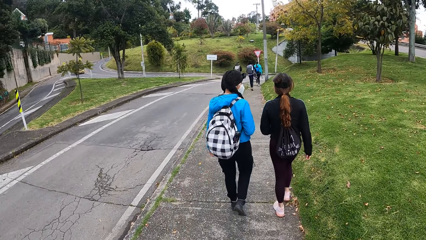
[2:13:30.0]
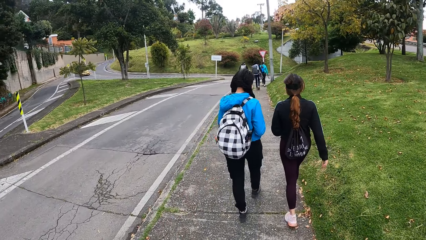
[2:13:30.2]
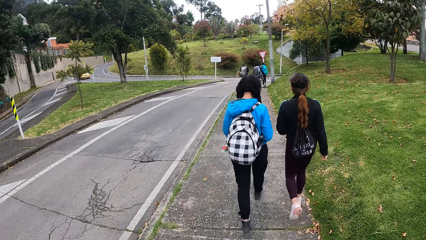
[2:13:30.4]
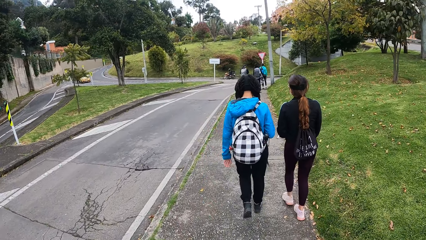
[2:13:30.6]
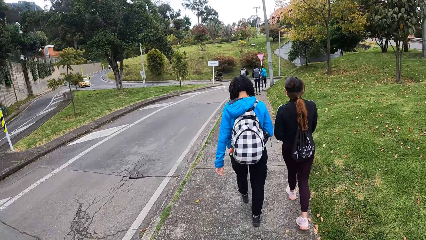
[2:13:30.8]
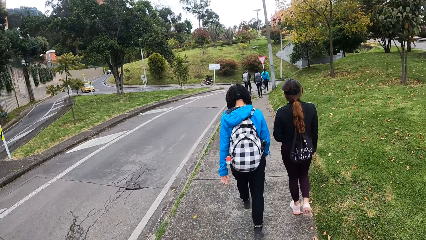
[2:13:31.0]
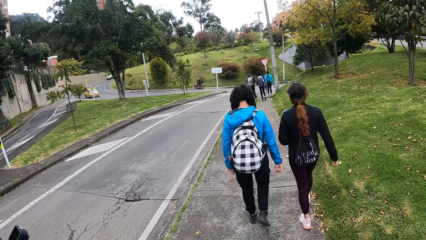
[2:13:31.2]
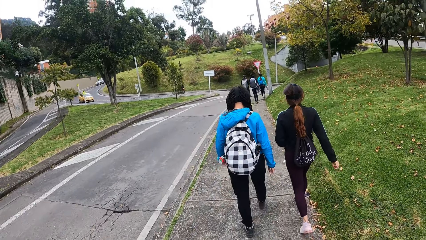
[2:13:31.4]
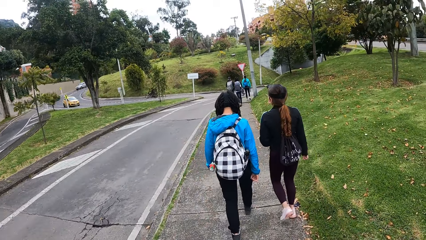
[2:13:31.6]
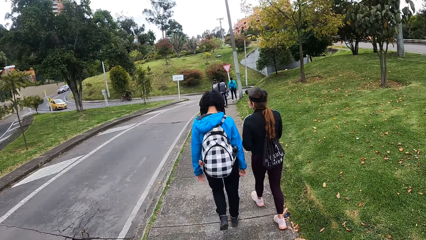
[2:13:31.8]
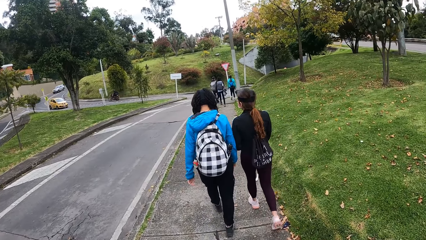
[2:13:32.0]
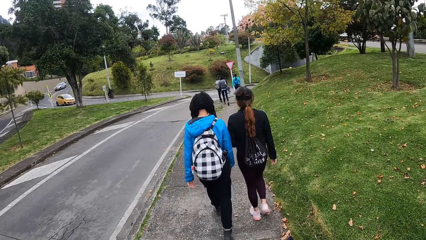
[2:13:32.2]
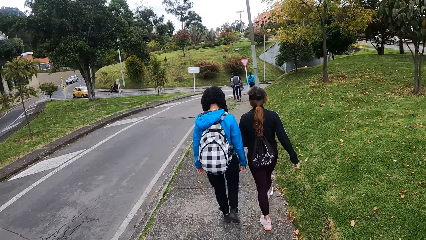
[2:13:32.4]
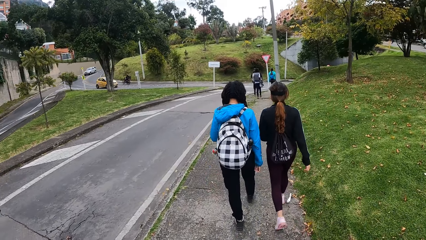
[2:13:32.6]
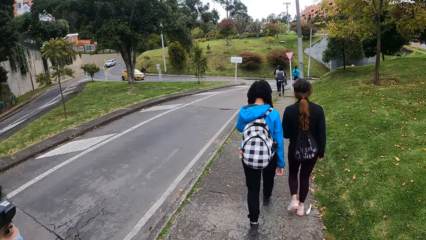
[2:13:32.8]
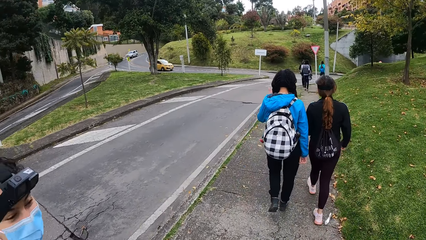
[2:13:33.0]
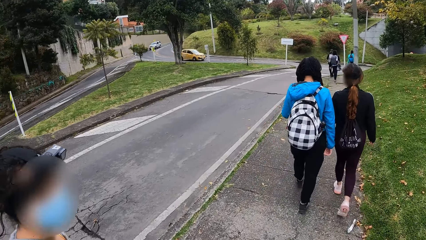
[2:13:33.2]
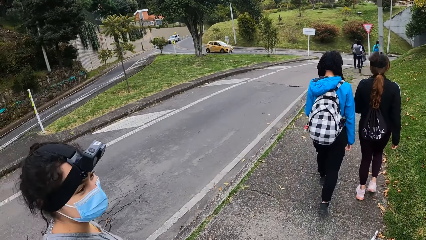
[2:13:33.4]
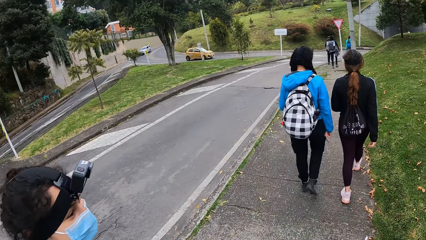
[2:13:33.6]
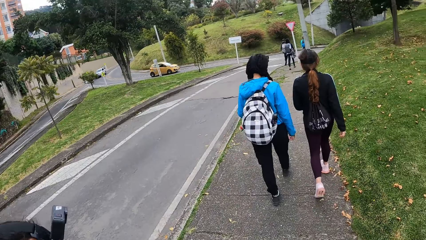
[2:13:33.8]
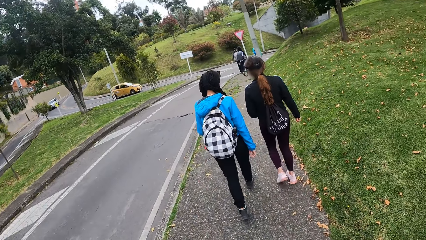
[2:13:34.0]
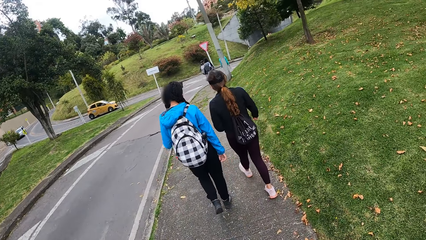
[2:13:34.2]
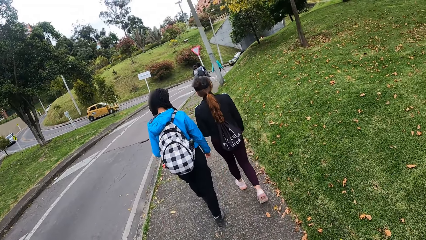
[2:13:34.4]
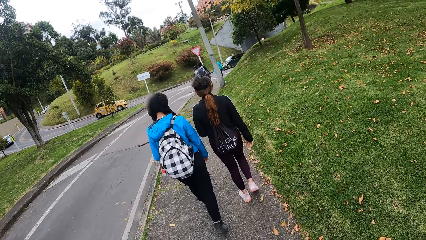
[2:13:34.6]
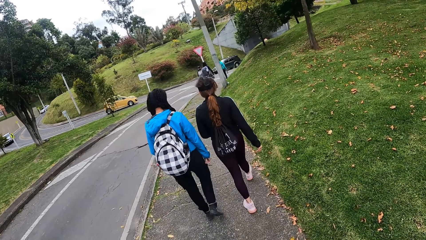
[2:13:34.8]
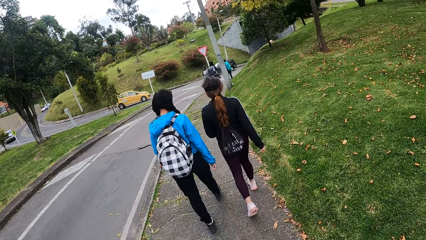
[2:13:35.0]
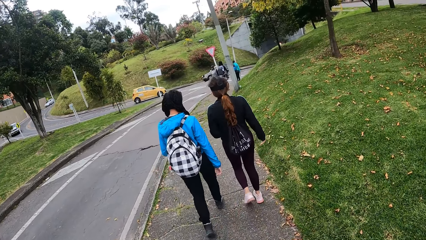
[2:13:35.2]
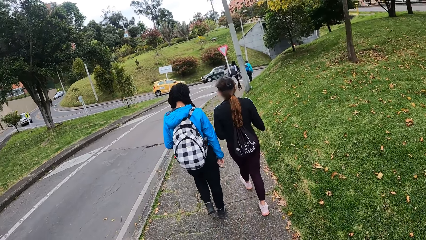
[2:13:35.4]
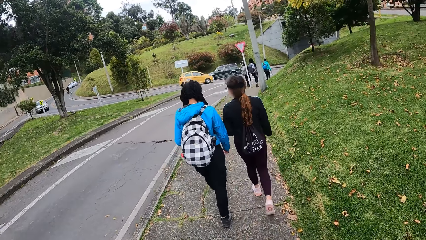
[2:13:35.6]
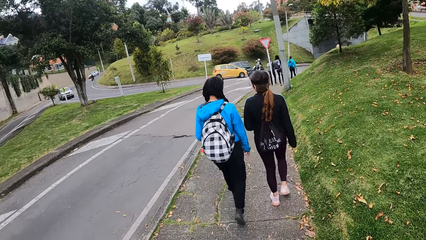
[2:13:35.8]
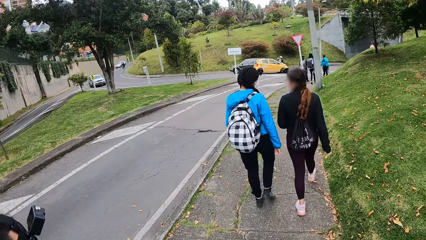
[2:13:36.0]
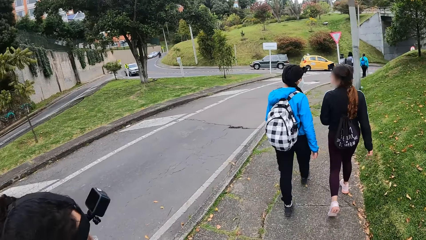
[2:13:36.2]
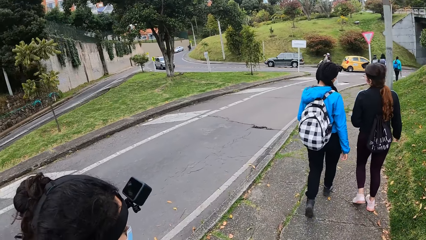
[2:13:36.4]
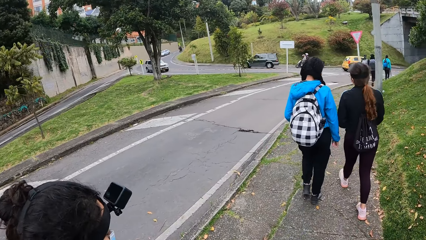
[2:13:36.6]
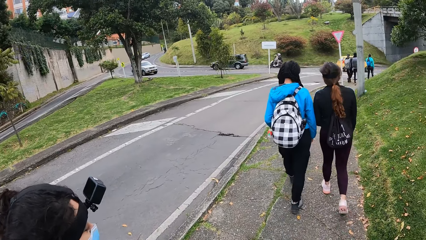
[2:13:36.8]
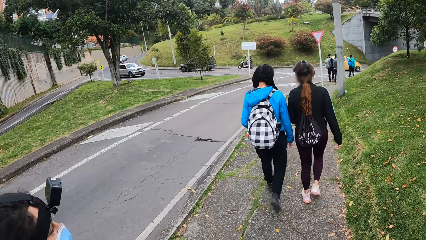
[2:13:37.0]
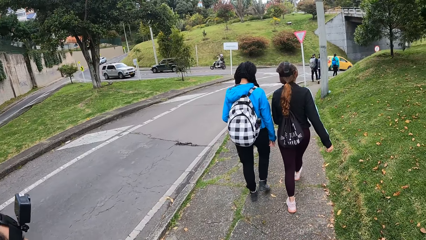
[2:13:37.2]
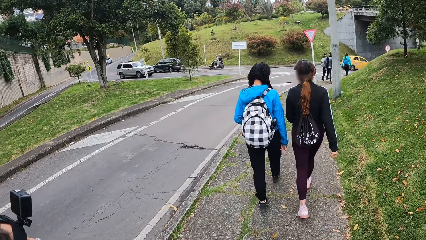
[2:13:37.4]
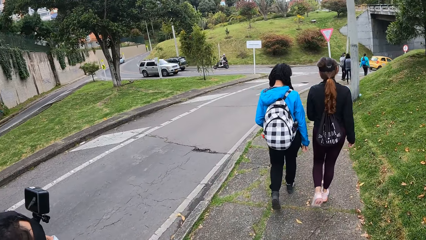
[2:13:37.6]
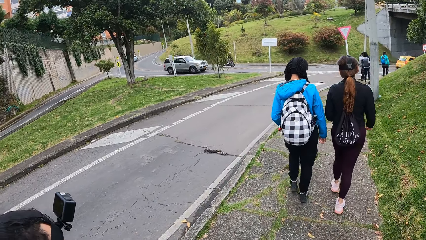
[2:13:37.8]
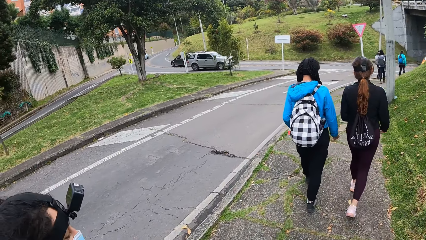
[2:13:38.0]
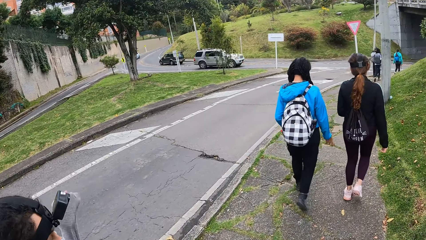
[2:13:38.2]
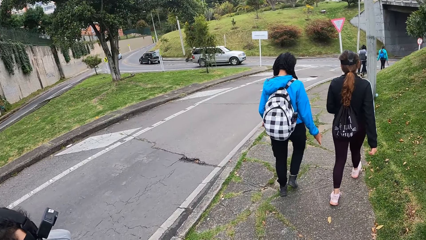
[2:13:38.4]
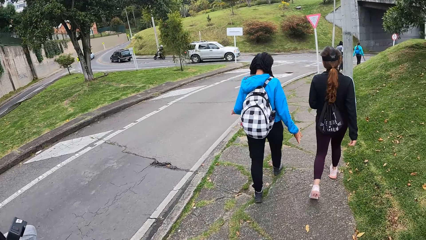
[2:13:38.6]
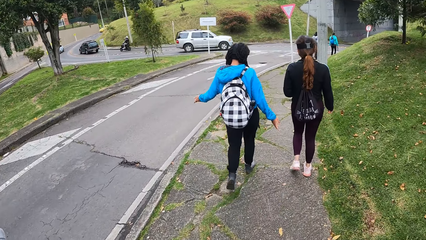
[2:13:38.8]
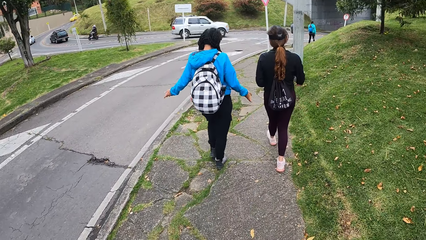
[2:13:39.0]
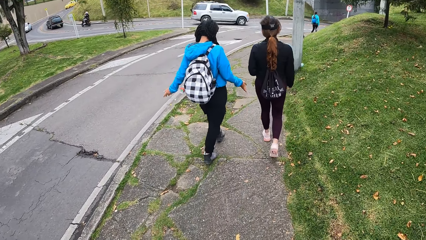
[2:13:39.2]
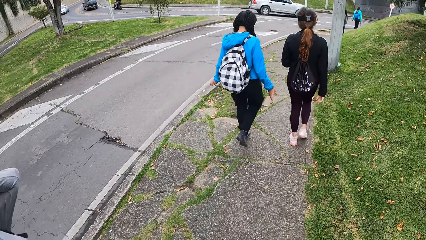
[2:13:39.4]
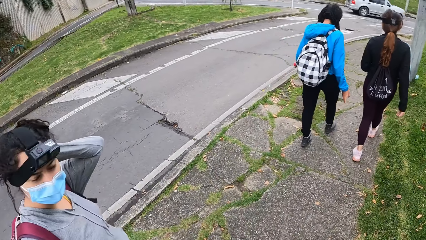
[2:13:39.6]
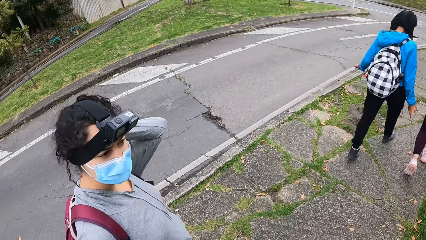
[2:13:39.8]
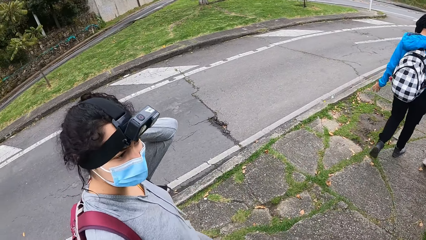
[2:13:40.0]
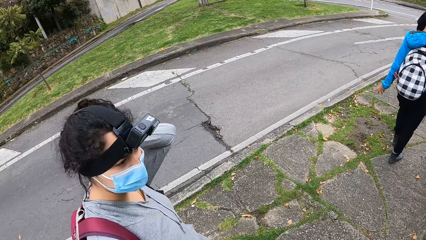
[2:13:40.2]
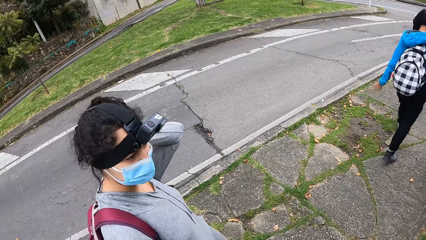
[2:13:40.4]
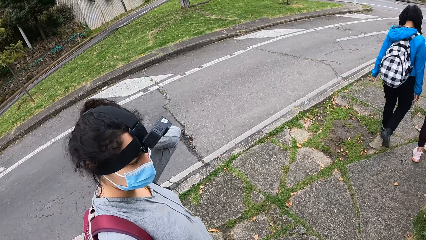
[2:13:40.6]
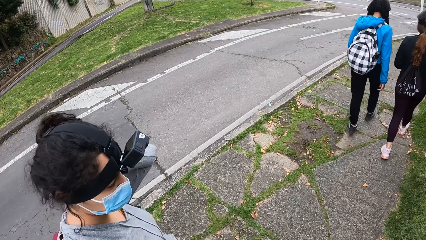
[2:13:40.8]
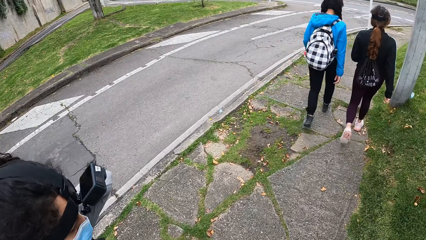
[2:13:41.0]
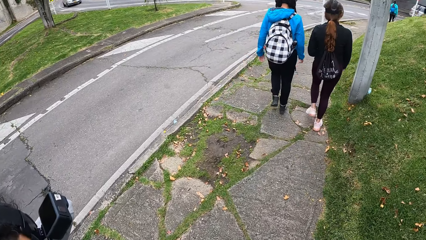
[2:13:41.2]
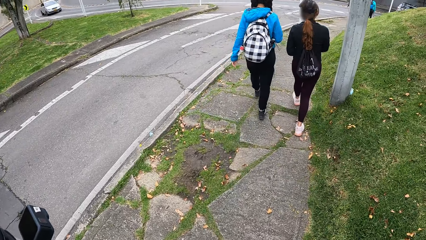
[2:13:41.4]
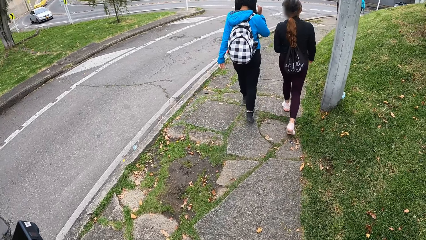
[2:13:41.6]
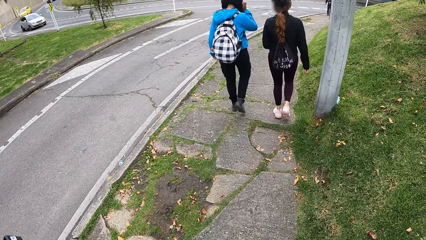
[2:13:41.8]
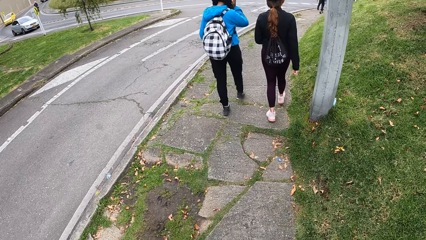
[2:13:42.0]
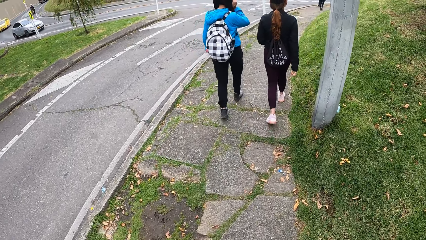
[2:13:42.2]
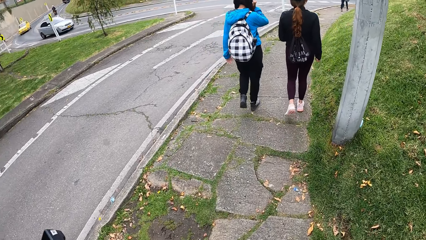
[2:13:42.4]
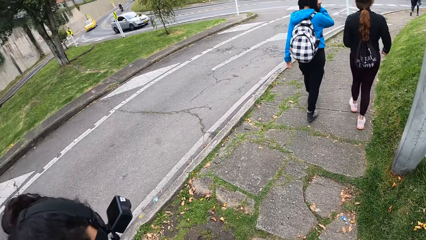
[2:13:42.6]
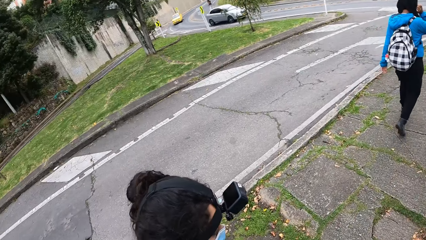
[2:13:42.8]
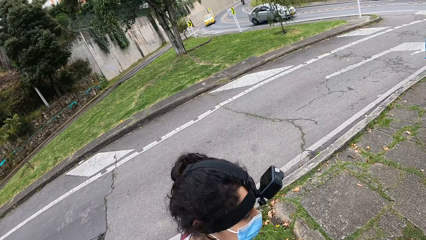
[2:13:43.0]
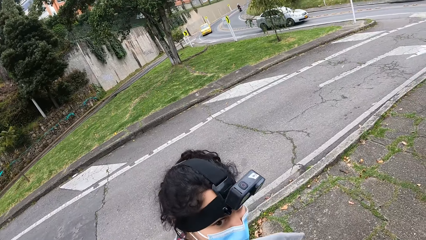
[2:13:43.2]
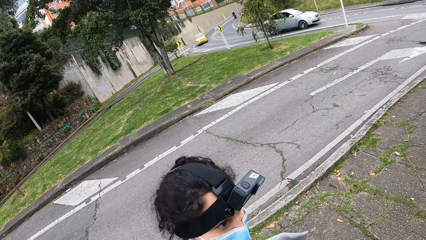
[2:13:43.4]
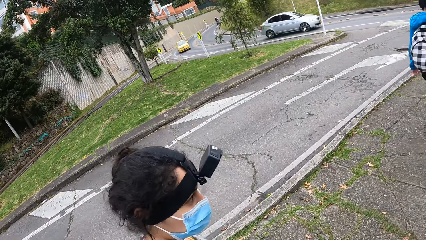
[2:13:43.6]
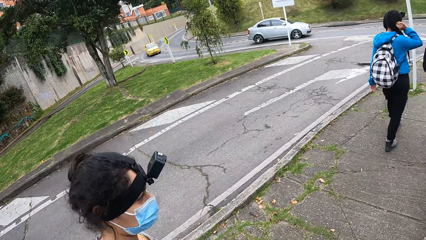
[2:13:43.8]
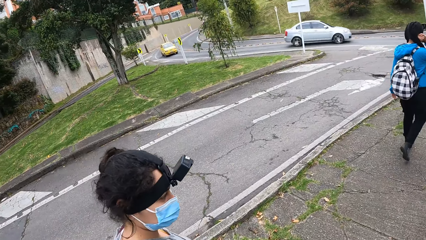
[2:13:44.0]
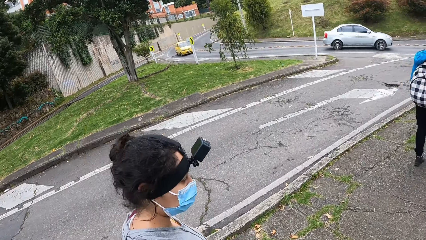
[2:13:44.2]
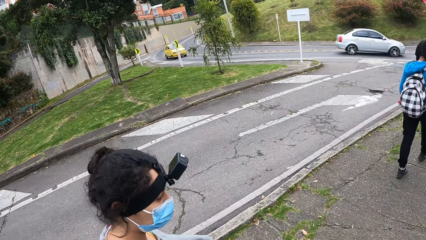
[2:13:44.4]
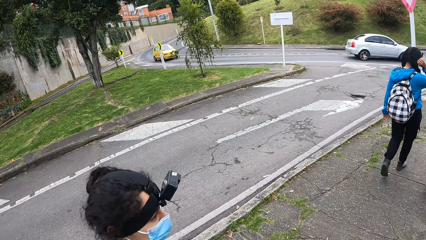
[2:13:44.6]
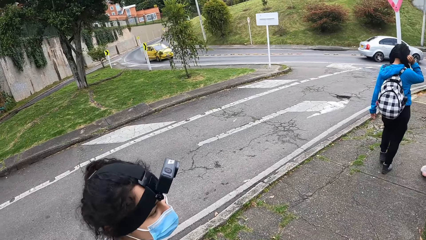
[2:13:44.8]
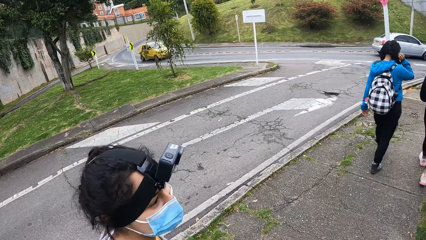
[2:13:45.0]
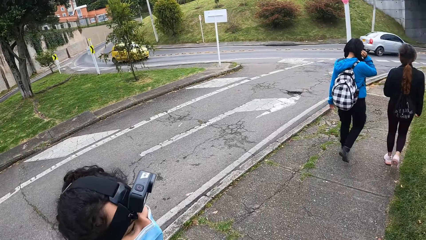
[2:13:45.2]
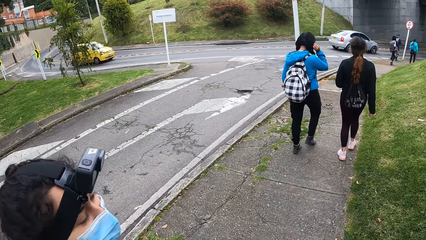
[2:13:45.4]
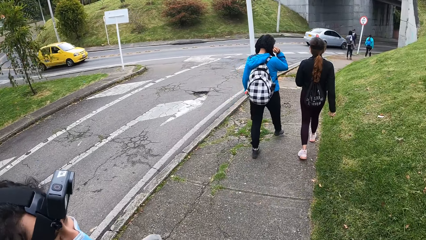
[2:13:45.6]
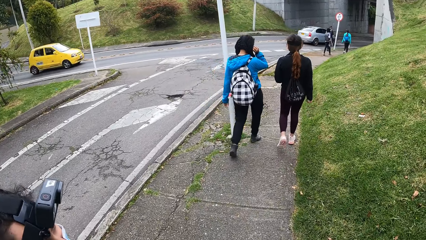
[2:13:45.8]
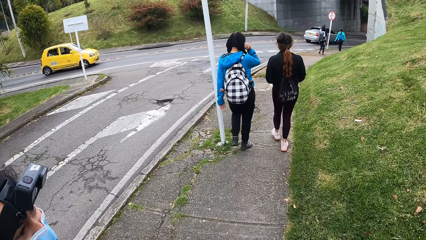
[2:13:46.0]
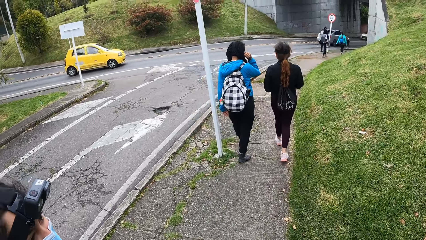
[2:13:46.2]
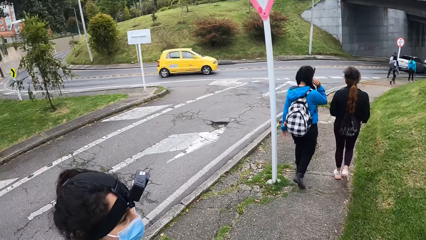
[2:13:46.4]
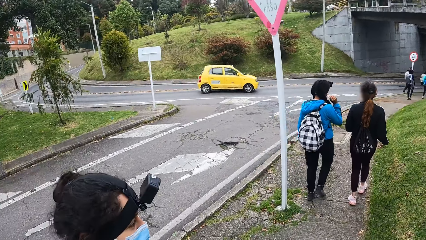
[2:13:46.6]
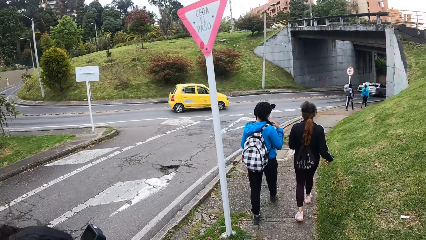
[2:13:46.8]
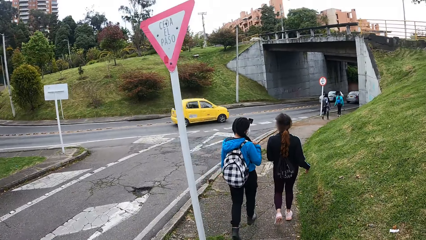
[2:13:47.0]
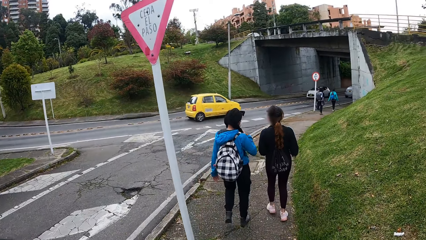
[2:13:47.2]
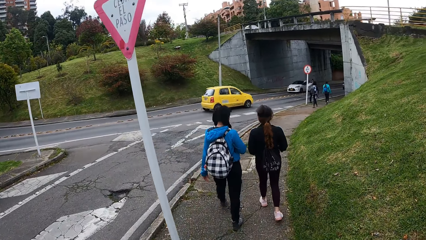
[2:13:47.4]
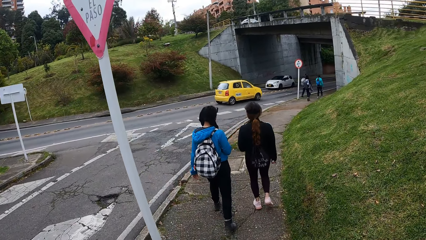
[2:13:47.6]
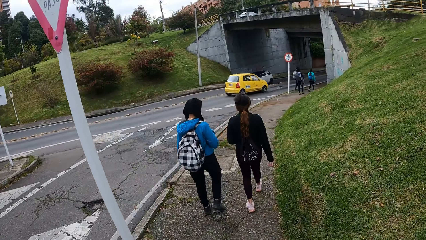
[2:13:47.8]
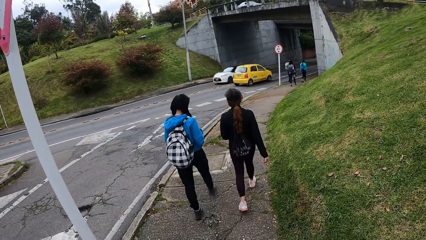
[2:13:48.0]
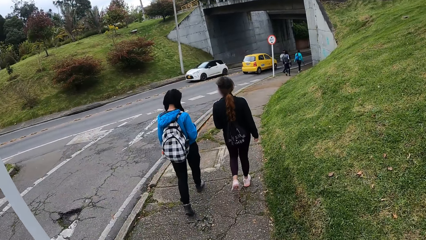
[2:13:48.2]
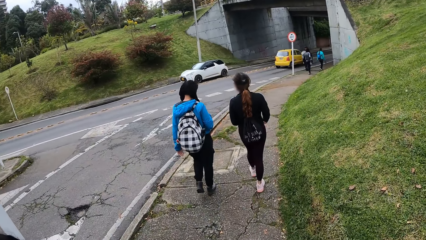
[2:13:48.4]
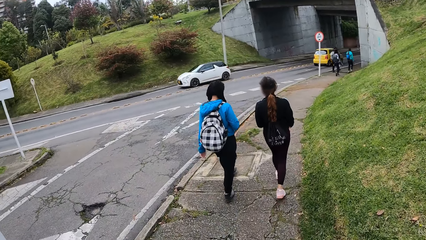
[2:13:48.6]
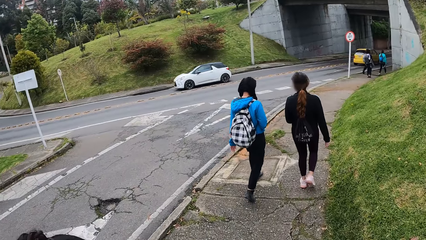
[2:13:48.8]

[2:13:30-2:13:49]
A woman adjusts the camera band on her head with her right hand.
